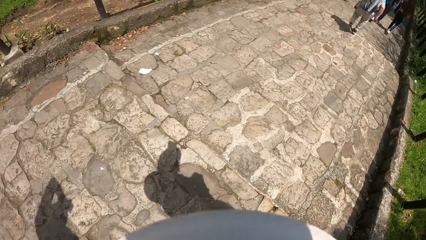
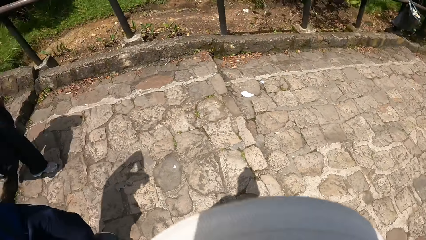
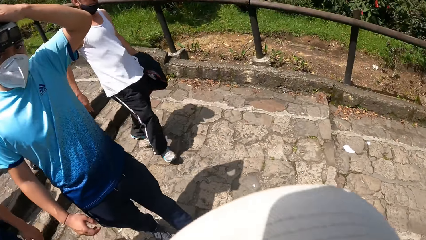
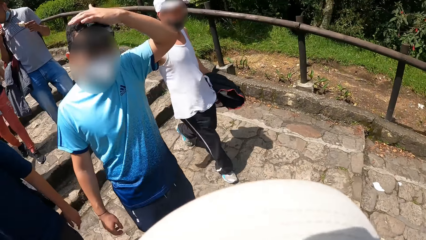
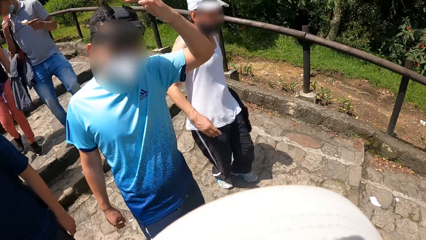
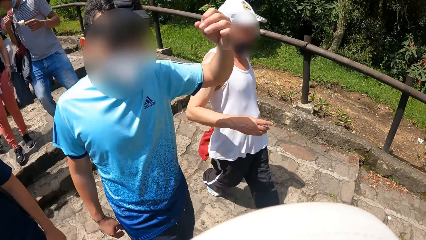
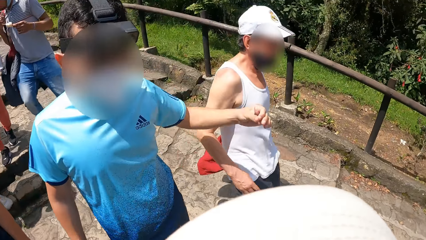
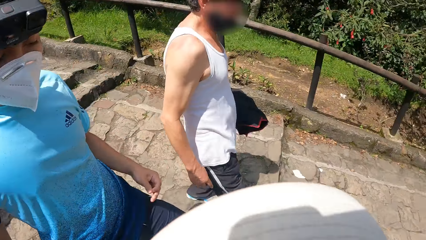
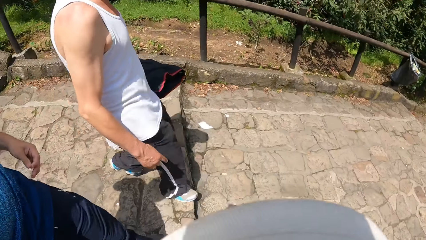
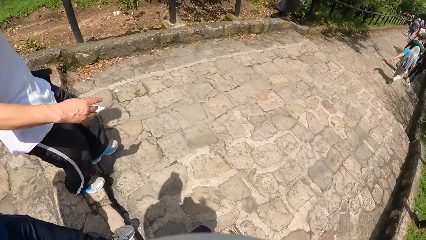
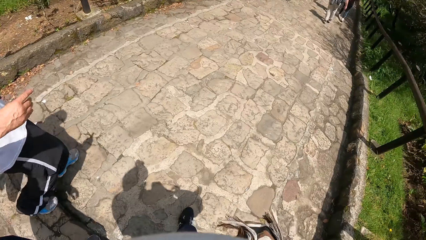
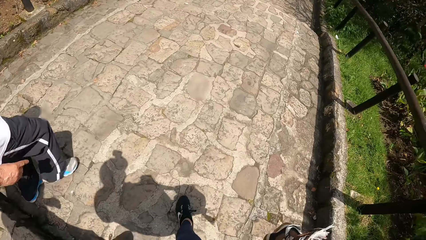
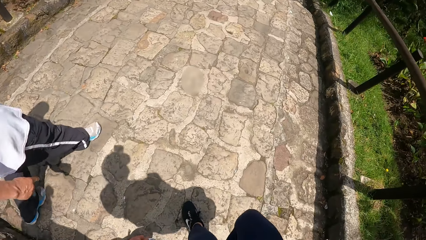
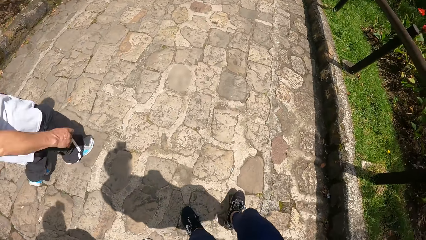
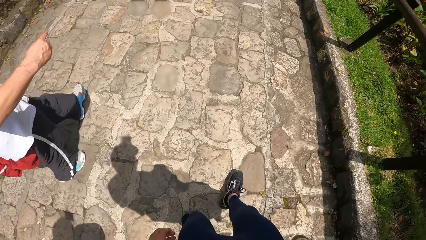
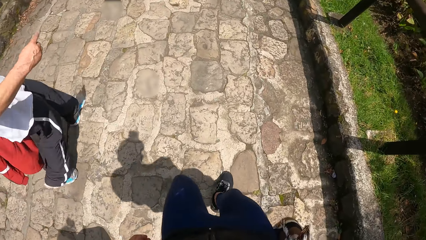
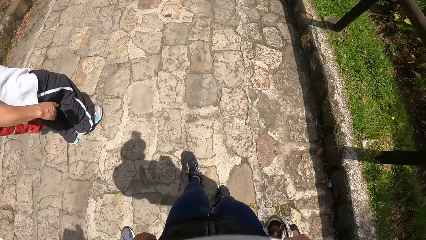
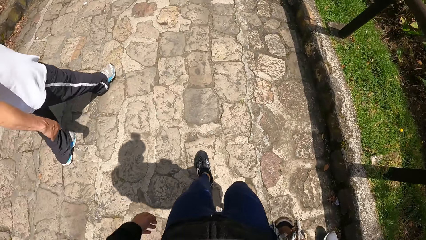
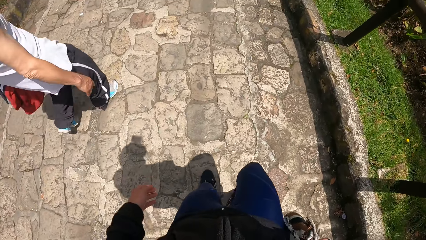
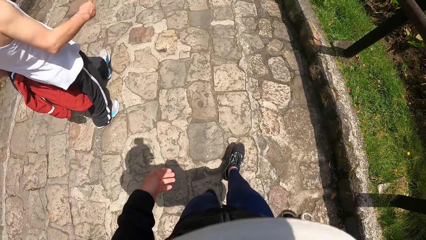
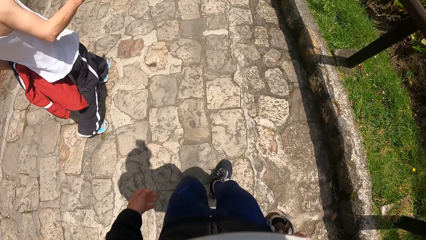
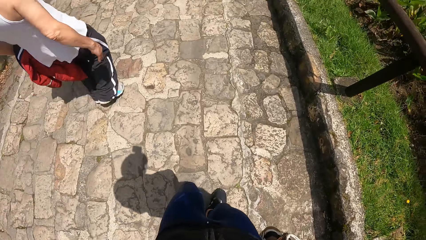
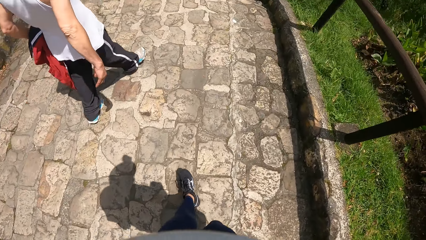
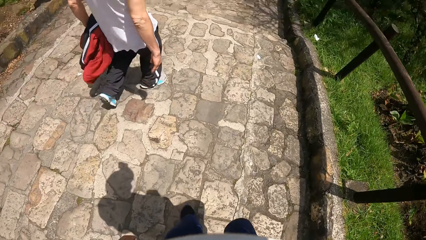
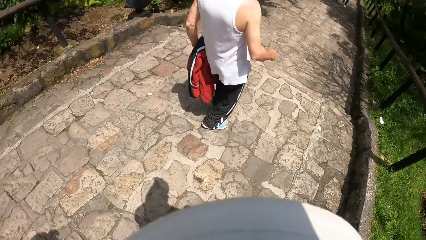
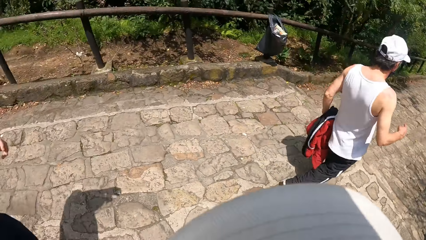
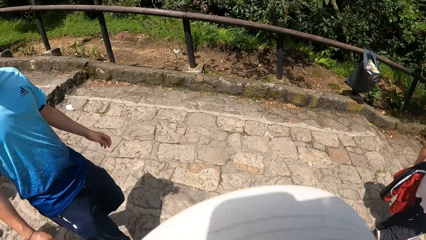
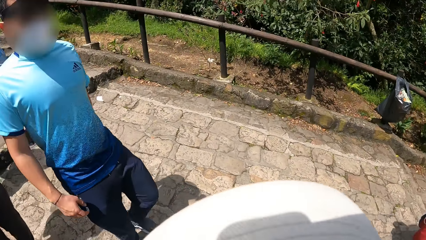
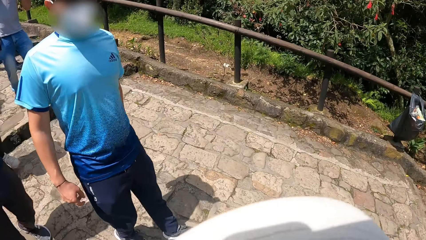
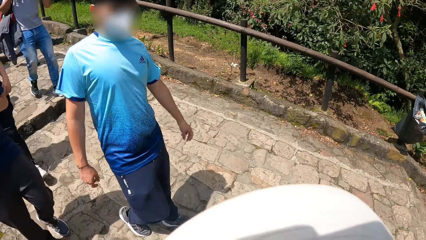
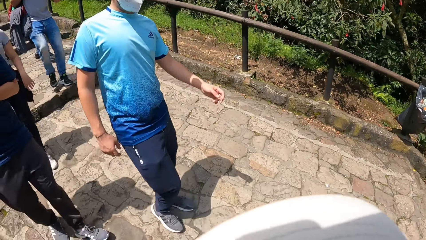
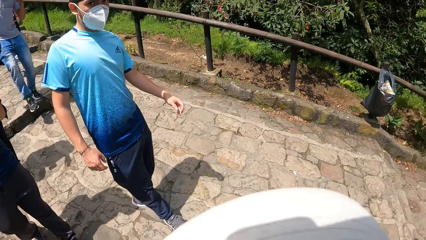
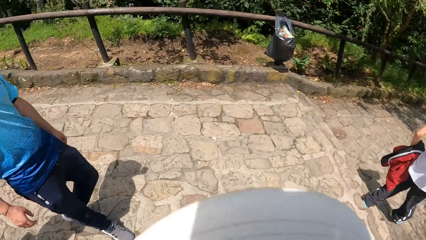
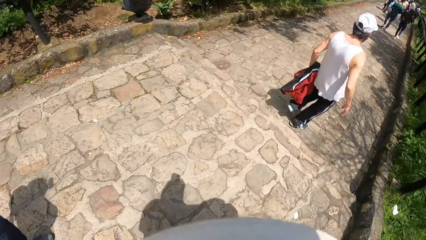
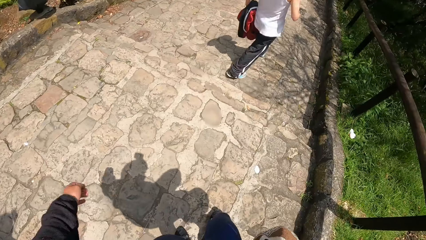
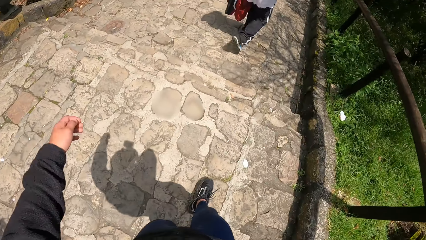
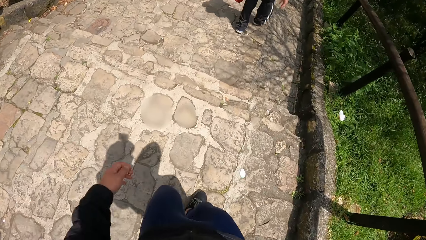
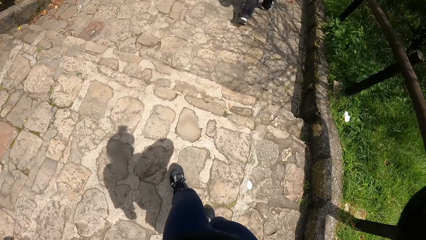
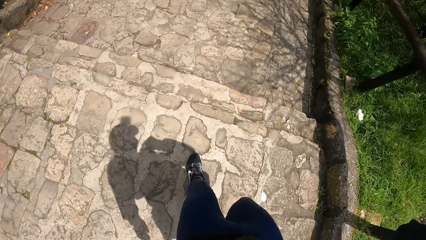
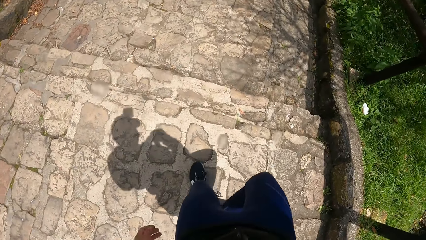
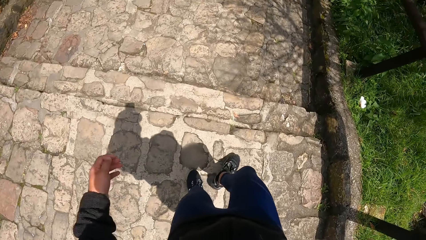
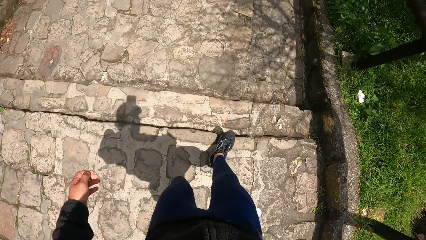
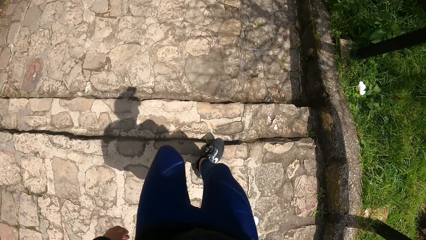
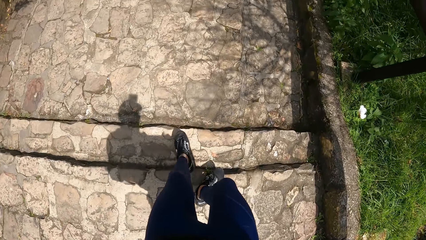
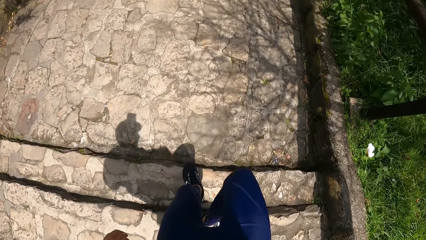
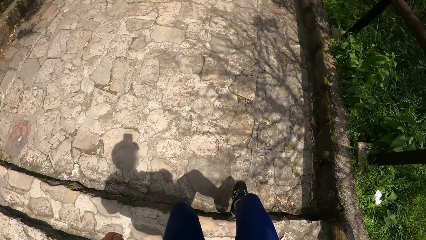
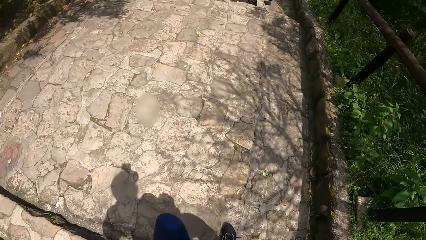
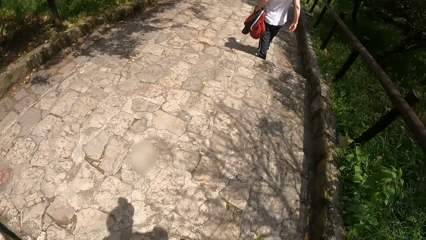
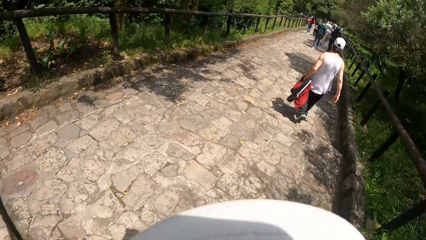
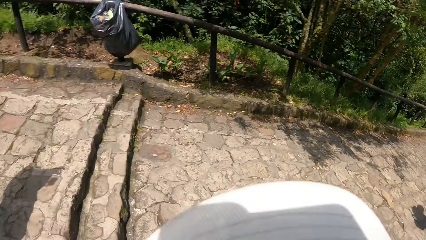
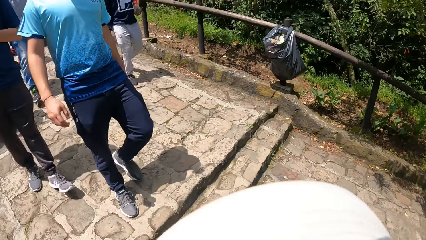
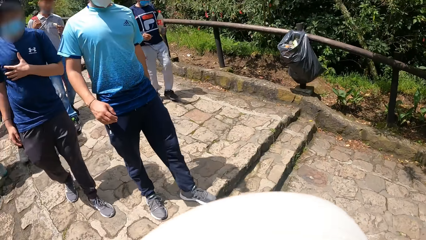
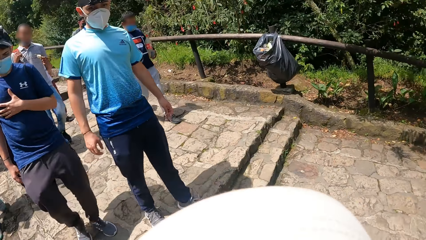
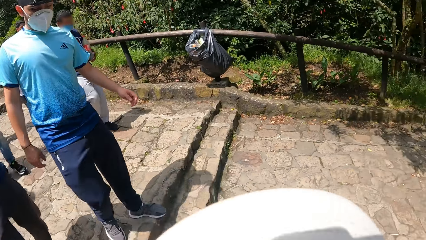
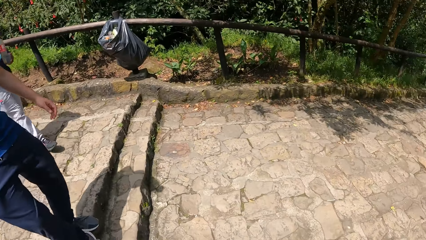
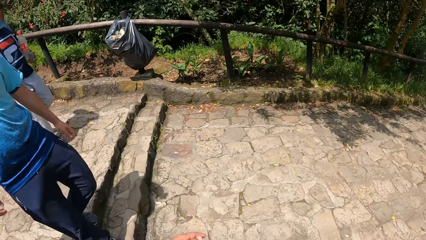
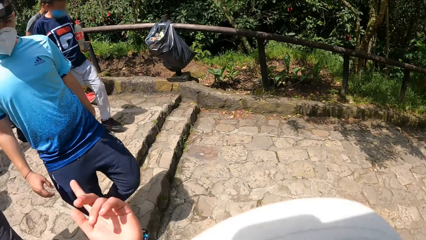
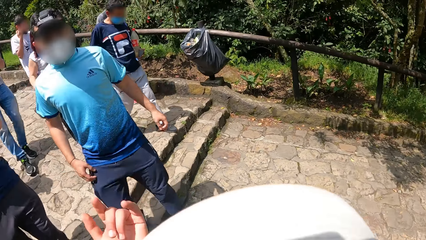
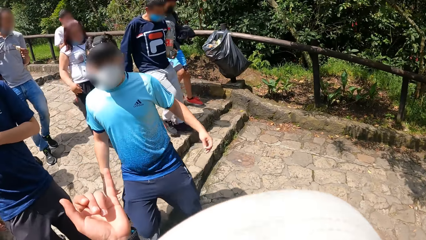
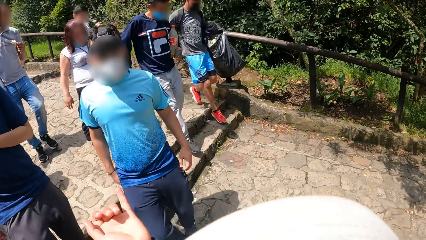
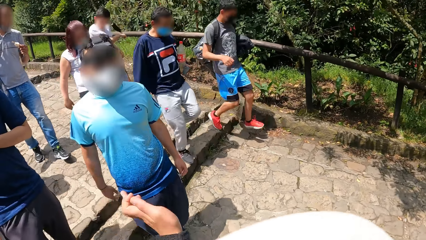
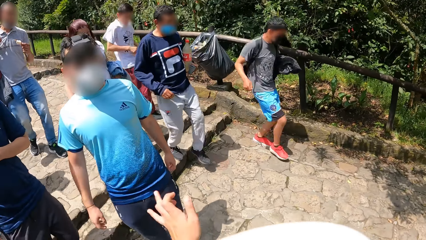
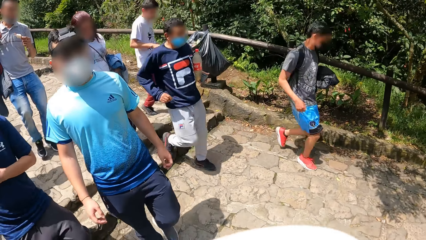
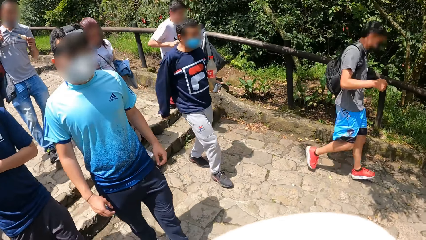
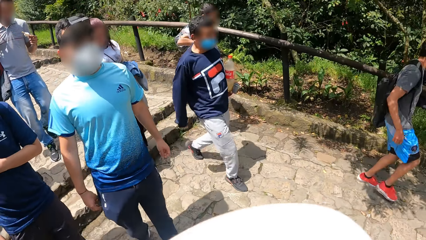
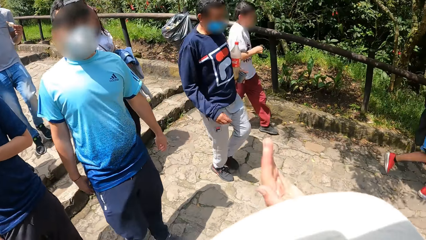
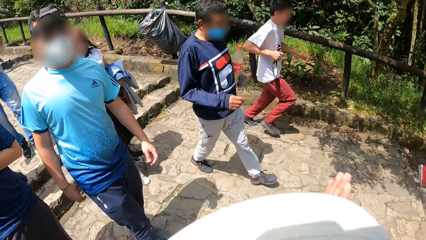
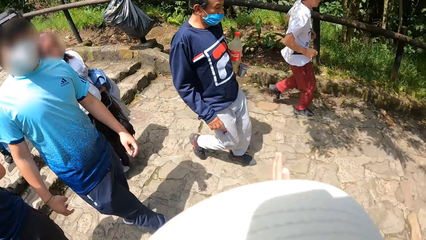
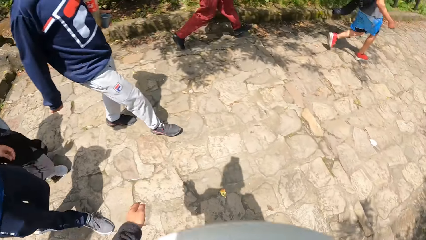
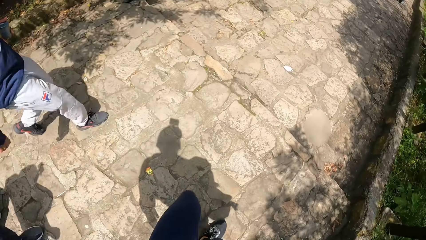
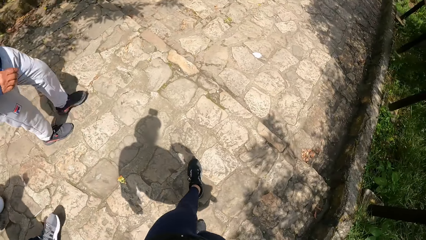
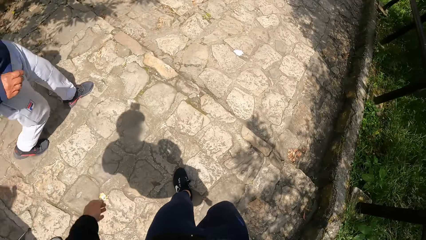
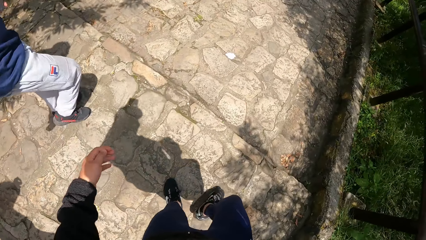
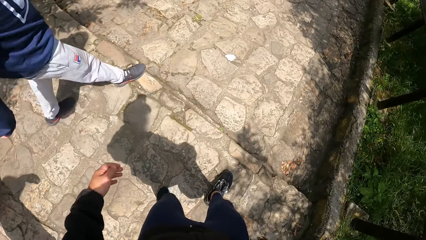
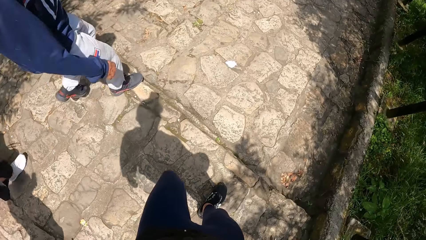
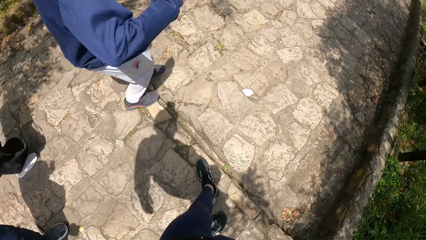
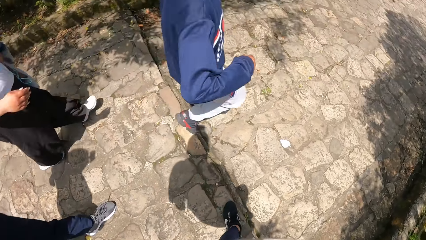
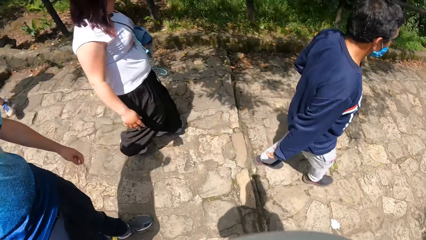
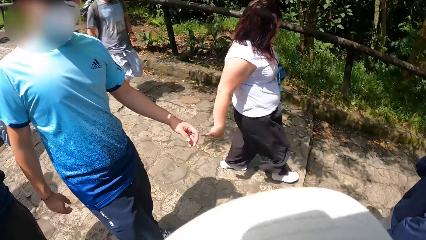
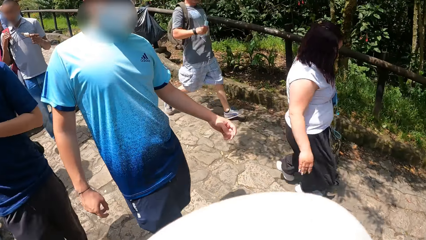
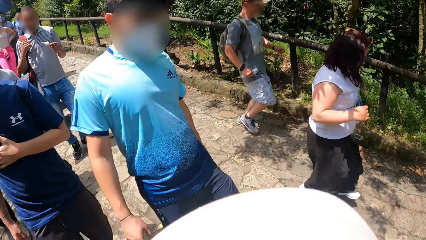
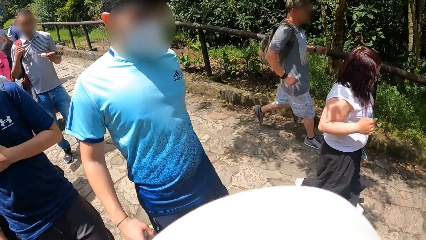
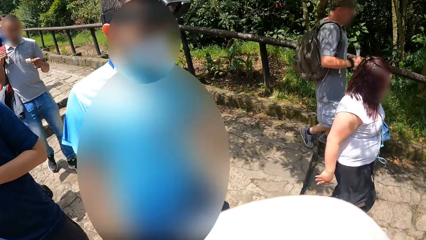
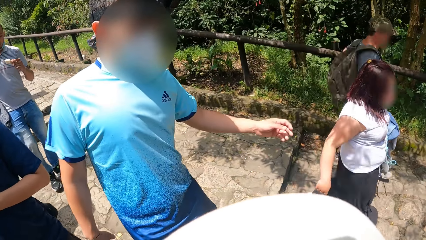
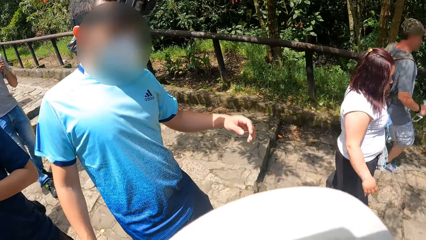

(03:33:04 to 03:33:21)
The camera wearer turns his head. He turns his head repeatedly. He makes a gesture with his left hand.
